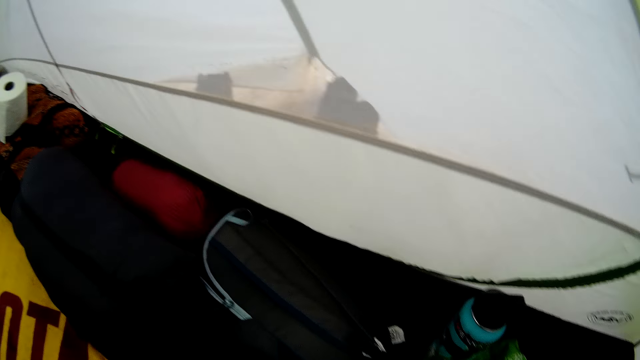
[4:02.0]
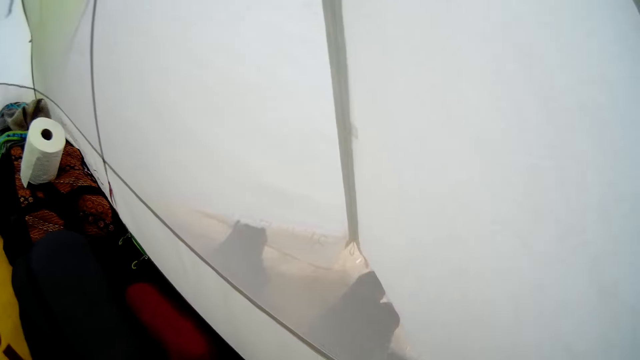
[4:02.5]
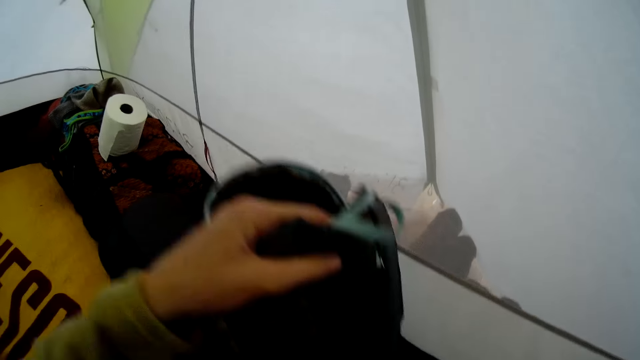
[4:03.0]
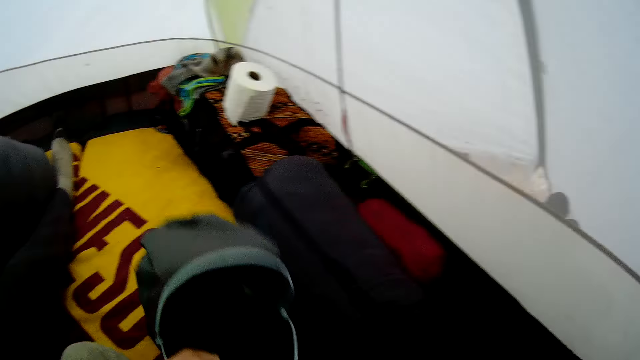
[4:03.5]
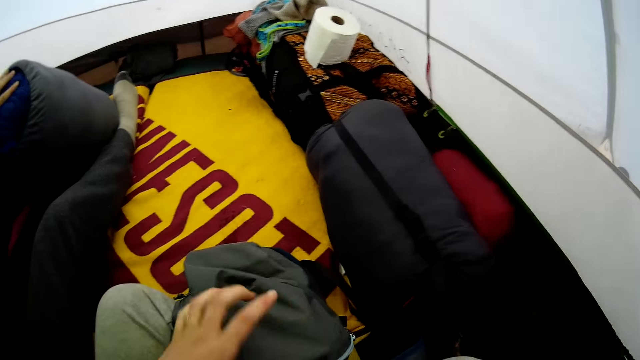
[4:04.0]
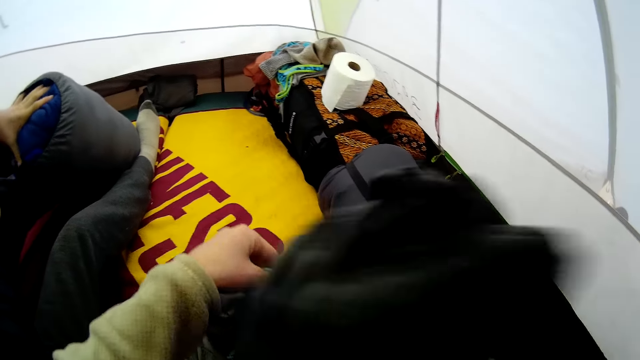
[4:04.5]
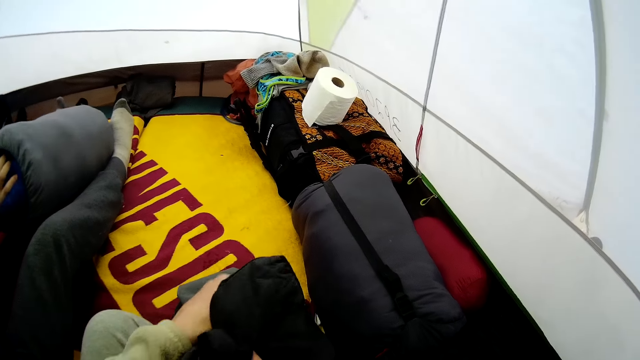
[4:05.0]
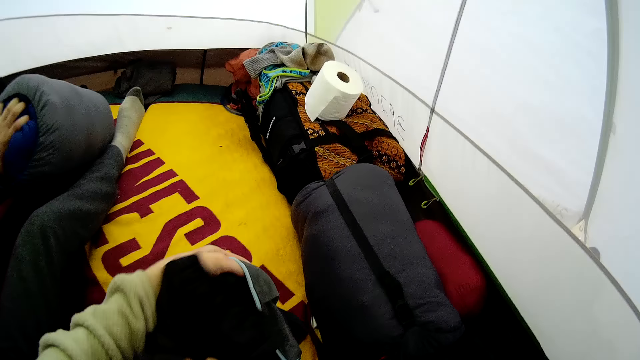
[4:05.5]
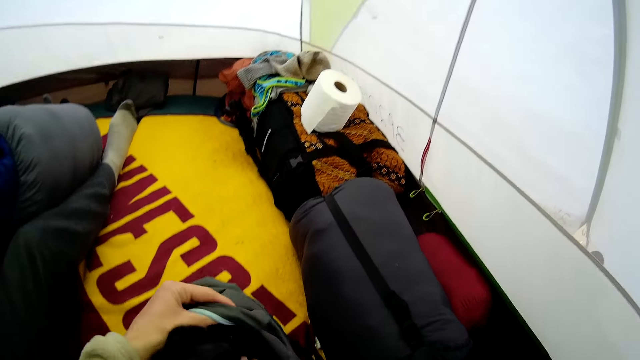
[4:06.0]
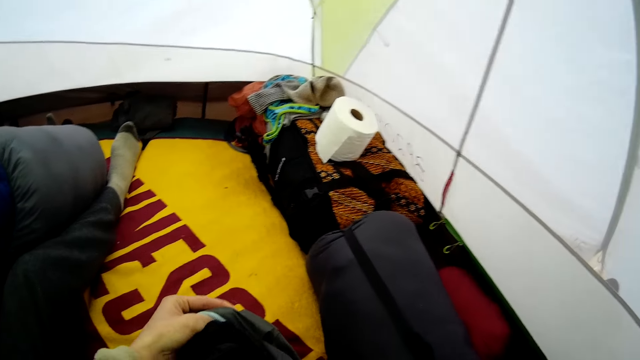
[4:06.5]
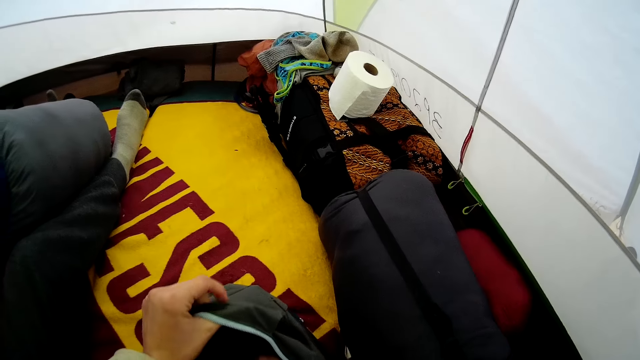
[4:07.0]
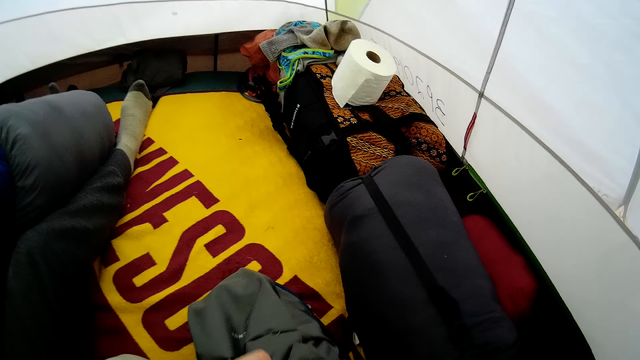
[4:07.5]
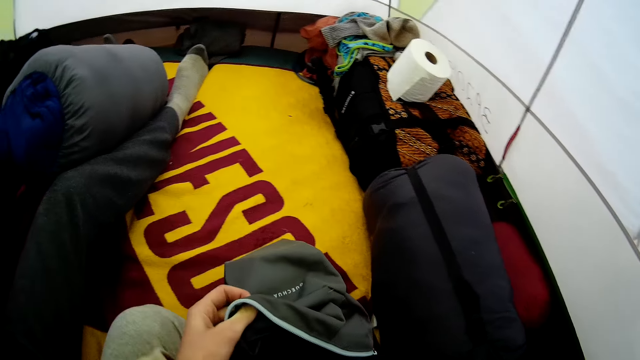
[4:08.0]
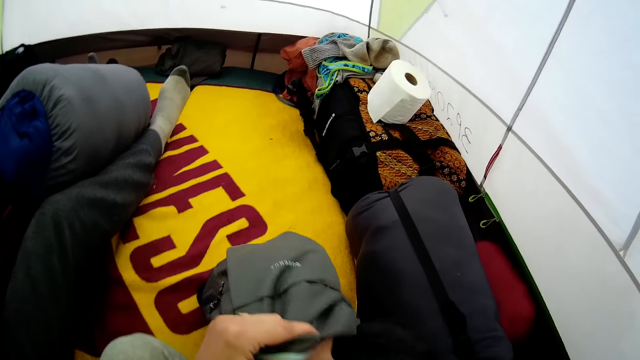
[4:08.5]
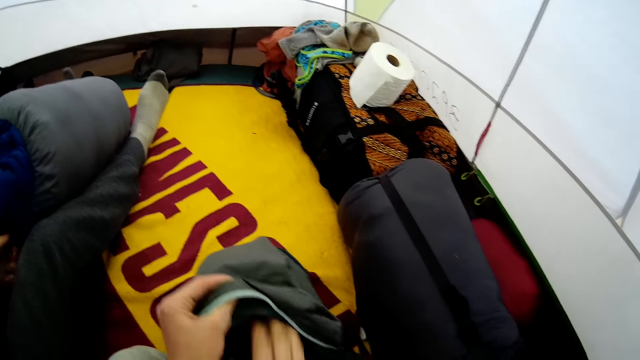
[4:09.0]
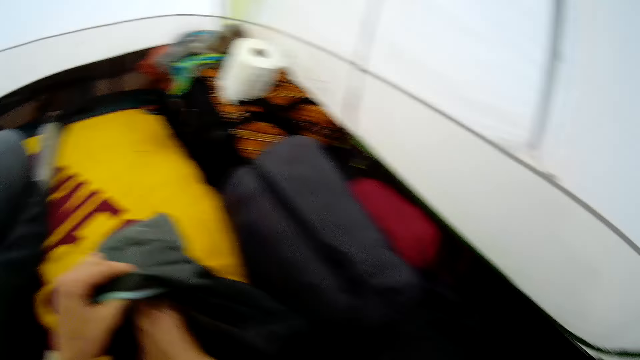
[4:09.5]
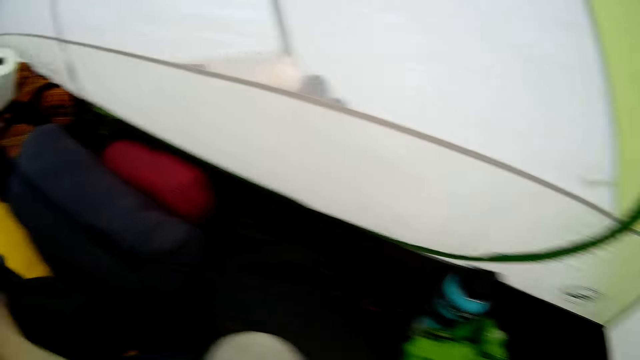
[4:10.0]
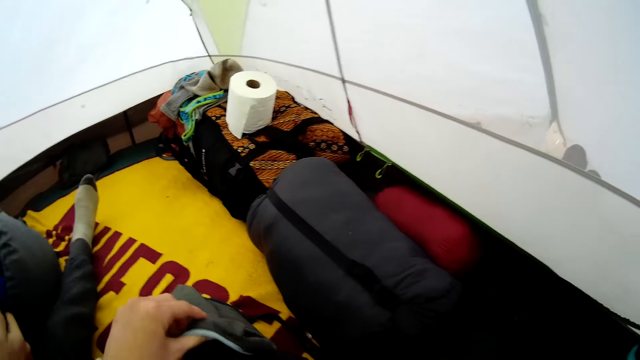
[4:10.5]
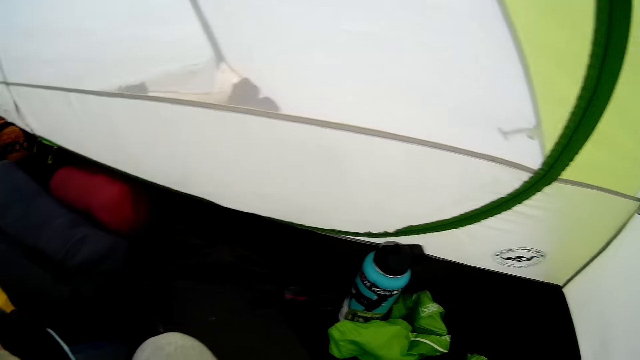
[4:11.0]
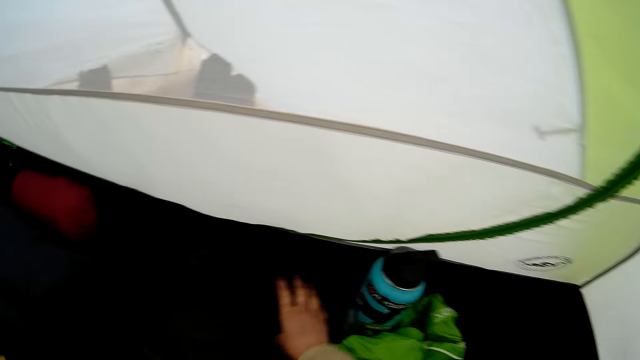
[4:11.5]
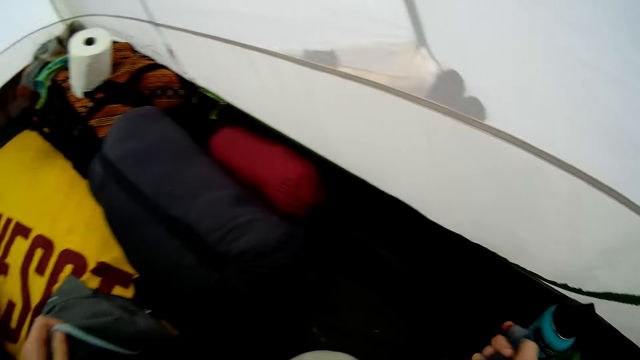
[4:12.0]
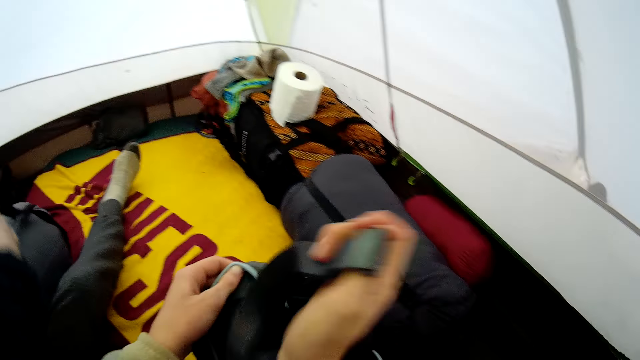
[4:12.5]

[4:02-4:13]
The camera wearer throws the cloth on the ground. They take another bag. They put the cloth in the bag. They look around the tent.

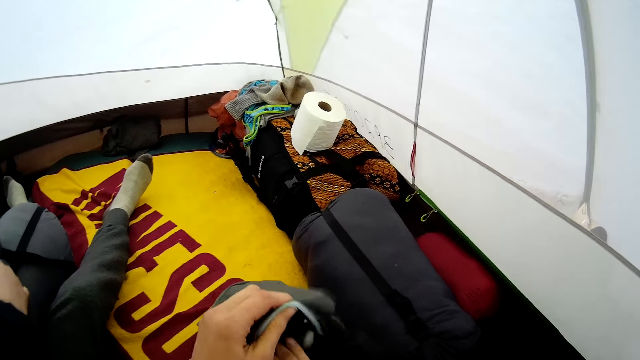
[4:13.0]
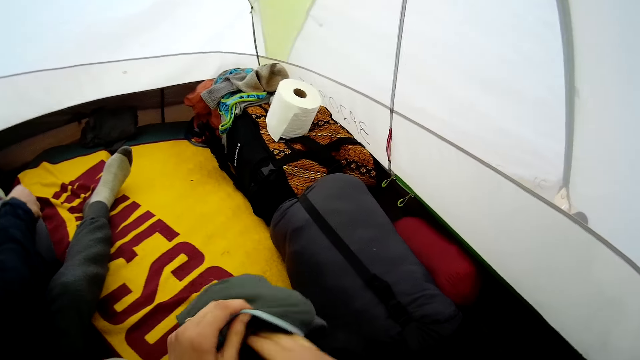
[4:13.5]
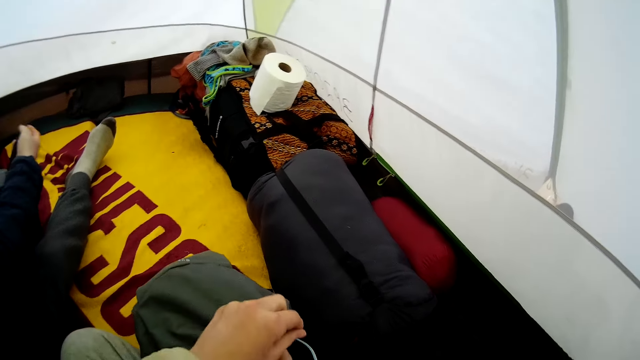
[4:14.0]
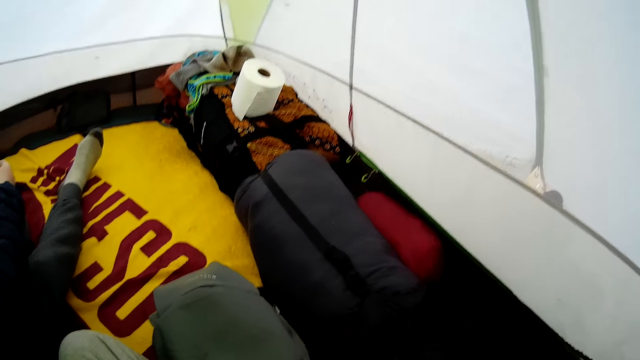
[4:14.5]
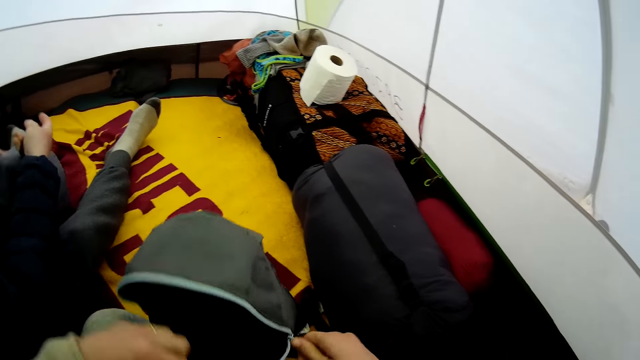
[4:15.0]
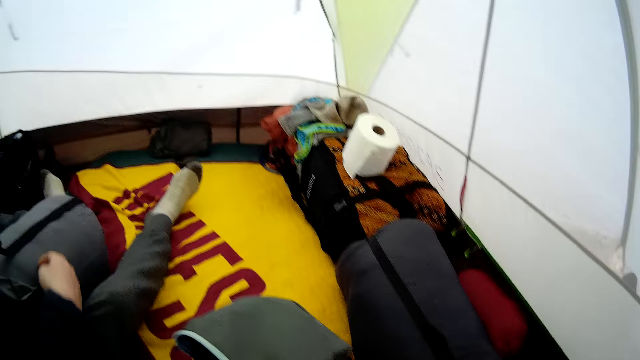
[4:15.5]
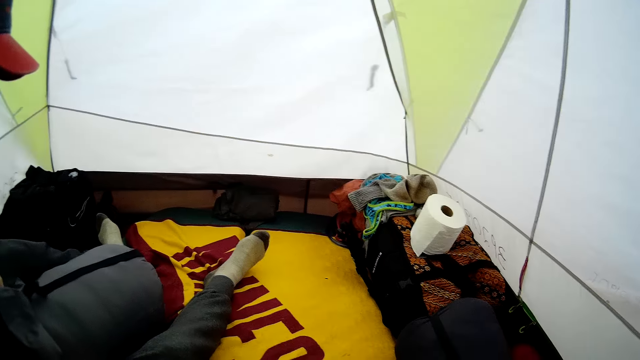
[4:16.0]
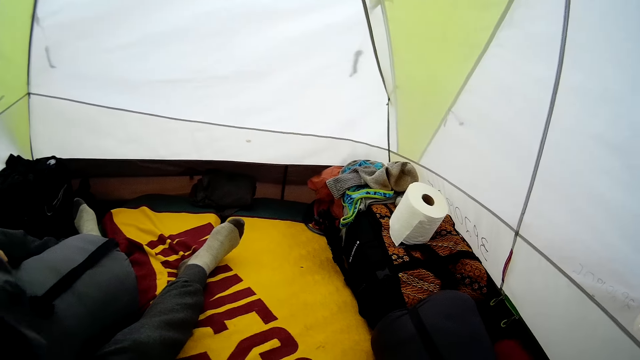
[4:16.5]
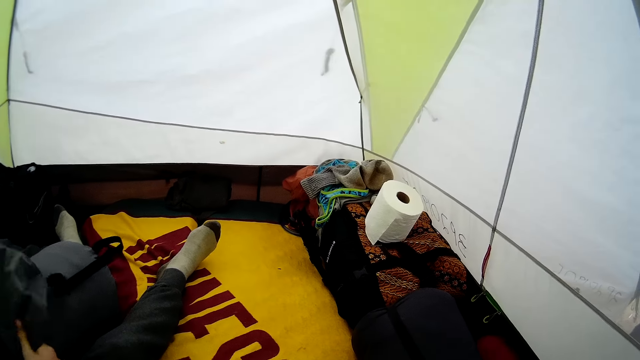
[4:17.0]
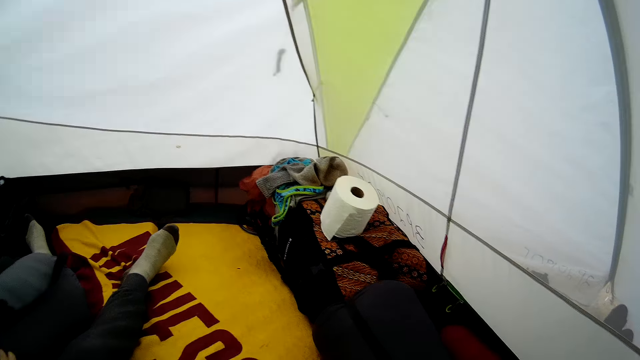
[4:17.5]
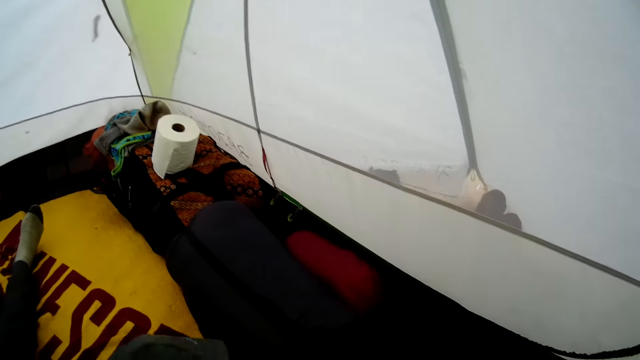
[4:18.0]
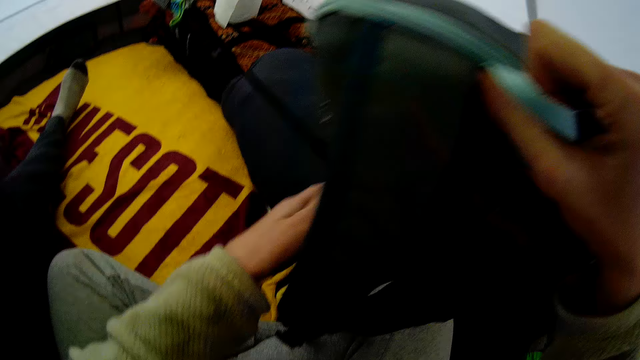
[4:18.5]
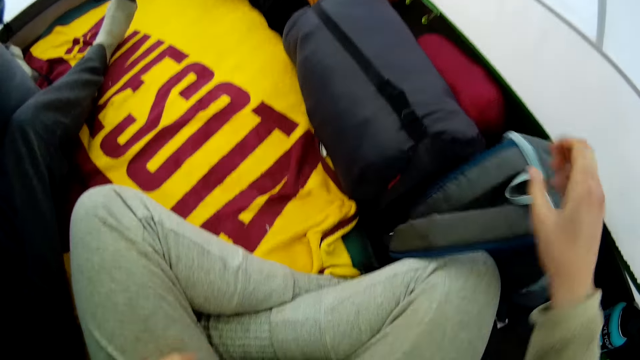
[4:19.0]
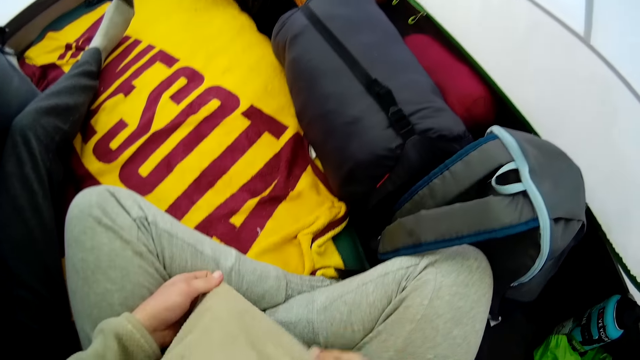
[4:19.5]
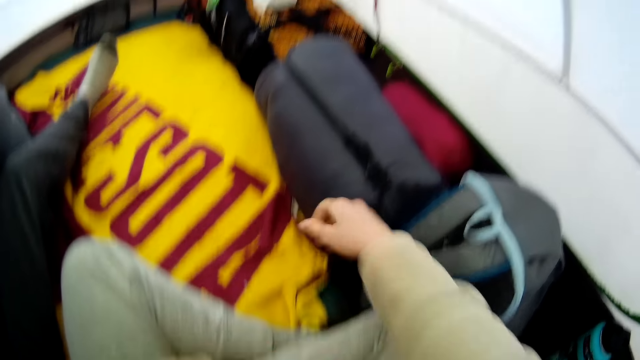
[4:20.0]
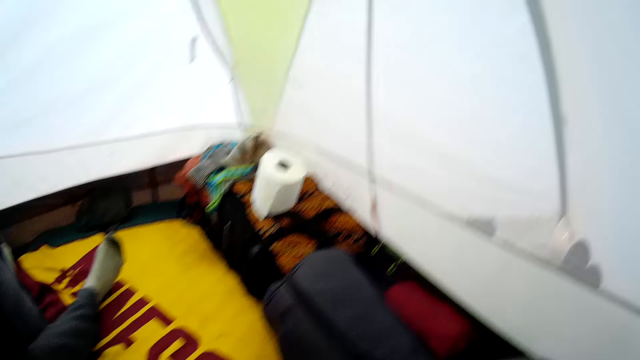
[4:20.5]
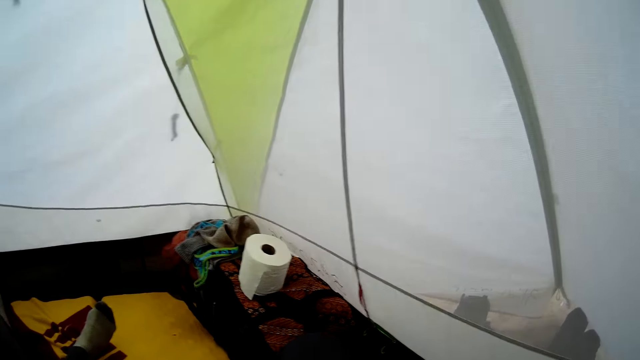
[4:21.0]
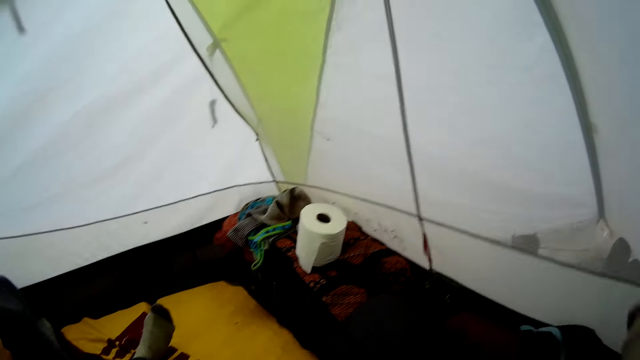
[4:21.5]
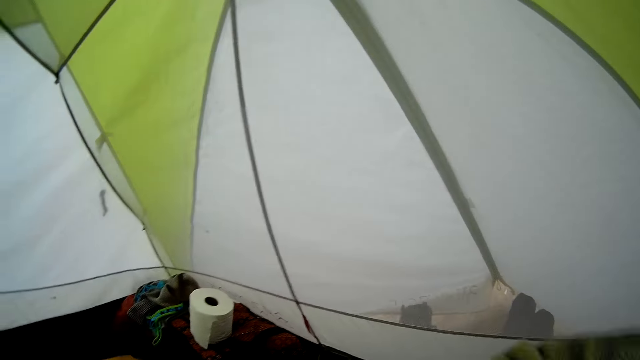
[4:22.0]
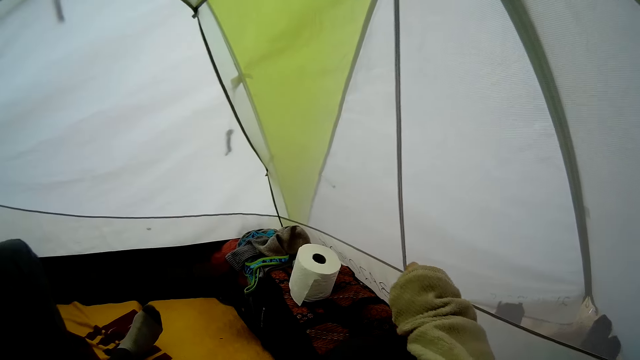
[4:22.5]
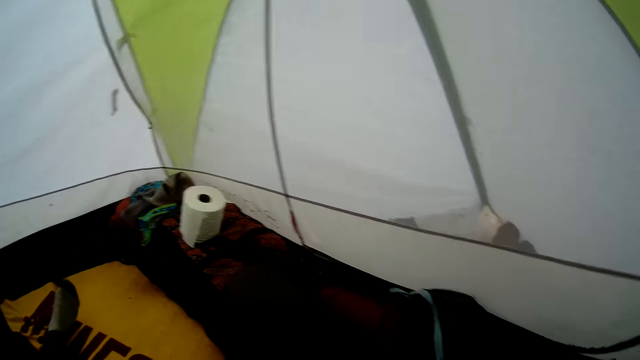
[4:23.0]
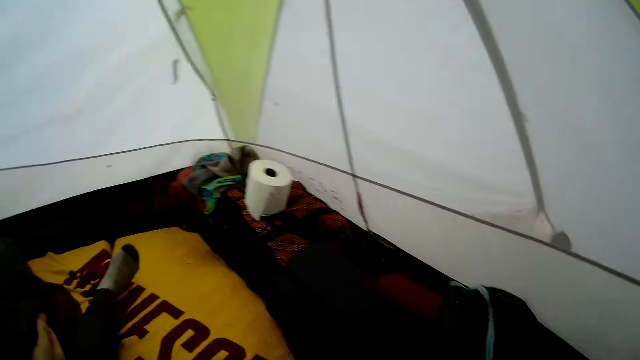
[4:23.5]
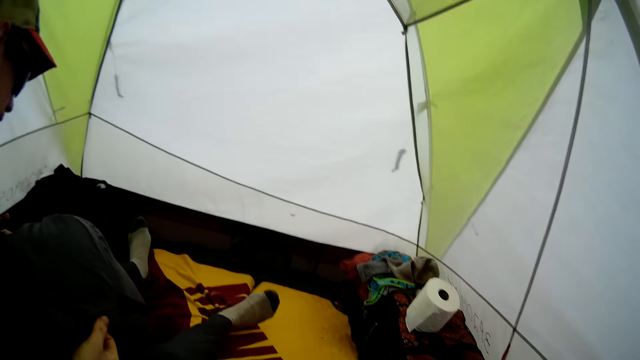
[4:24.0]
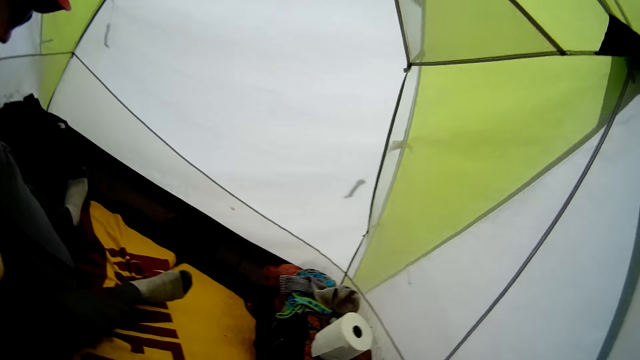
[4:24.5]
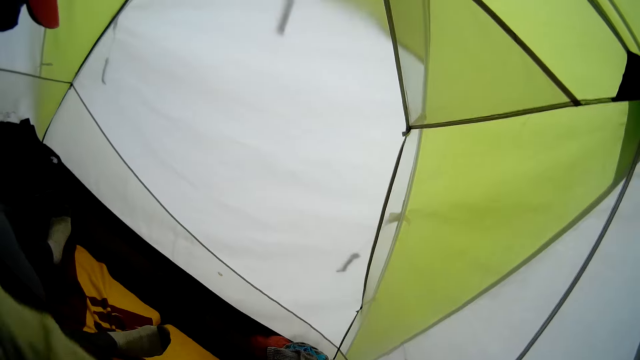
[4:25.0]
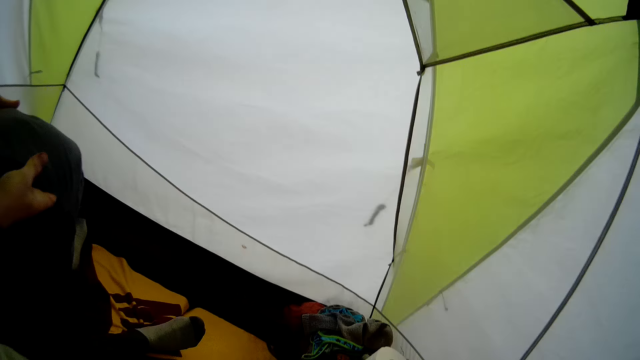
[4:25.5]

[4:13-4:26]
The camera wearer puts the cloth in the bag. He closes the bag. He puts the bag down. He removes his jacket. He looks around the compound.
